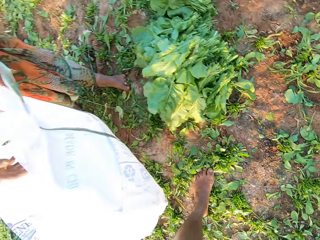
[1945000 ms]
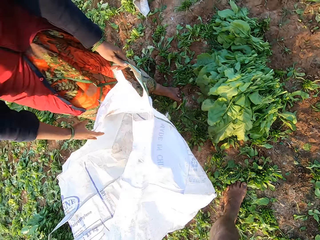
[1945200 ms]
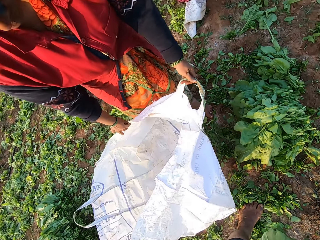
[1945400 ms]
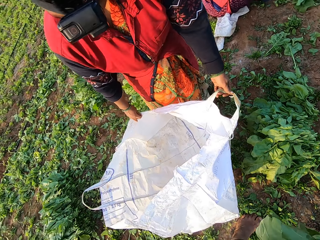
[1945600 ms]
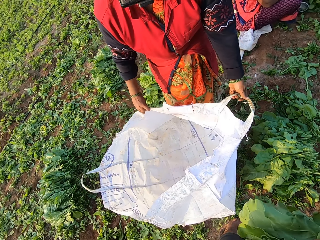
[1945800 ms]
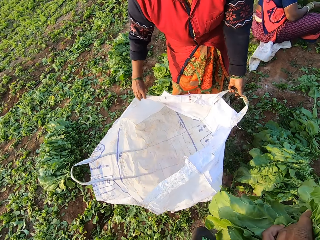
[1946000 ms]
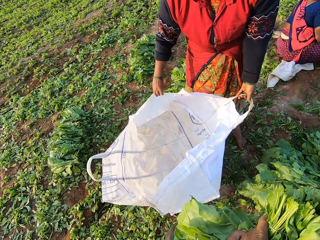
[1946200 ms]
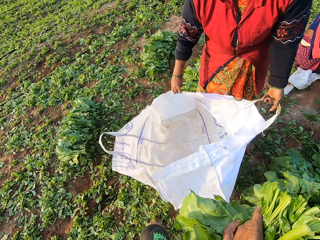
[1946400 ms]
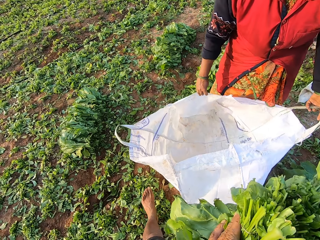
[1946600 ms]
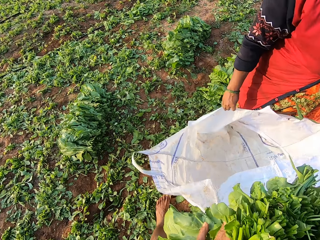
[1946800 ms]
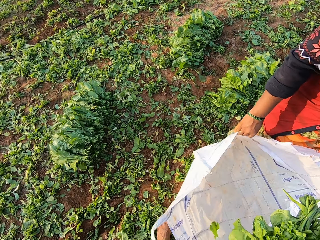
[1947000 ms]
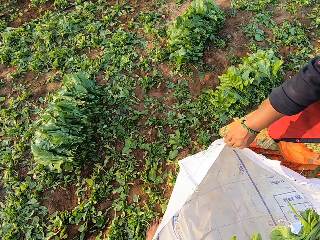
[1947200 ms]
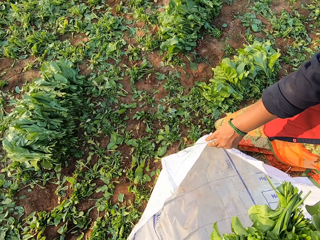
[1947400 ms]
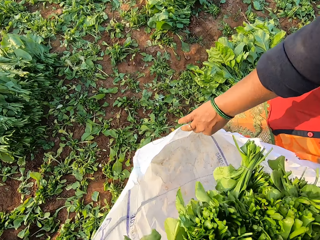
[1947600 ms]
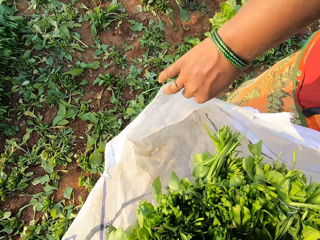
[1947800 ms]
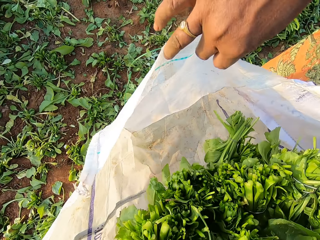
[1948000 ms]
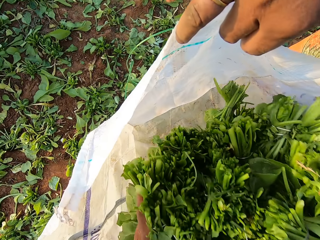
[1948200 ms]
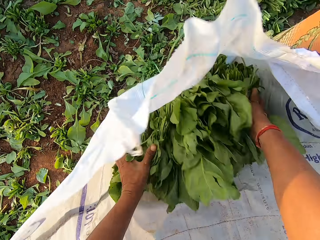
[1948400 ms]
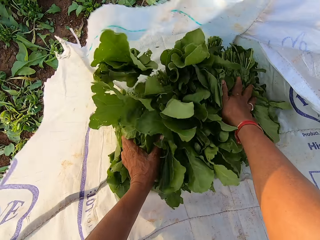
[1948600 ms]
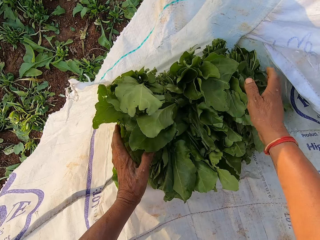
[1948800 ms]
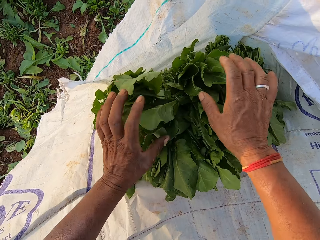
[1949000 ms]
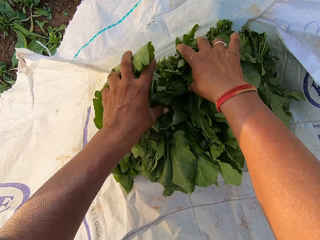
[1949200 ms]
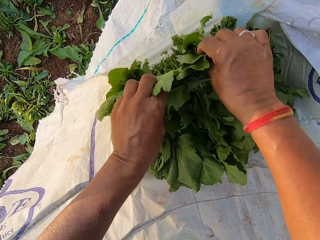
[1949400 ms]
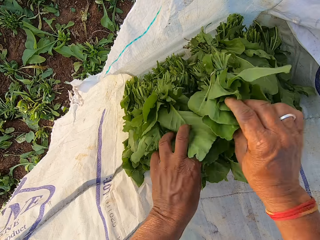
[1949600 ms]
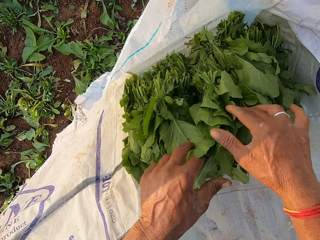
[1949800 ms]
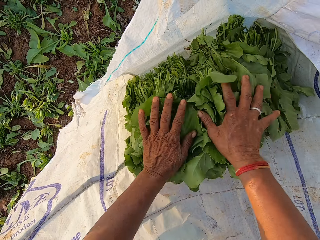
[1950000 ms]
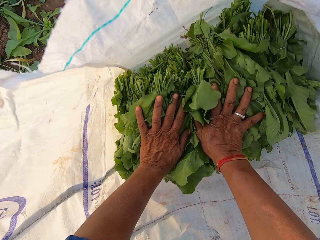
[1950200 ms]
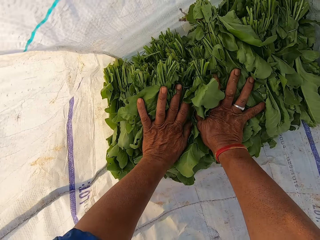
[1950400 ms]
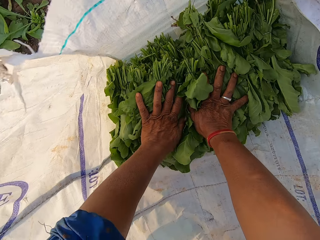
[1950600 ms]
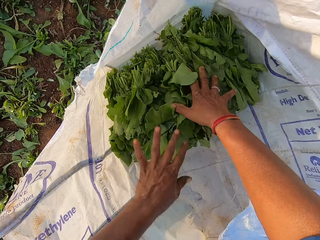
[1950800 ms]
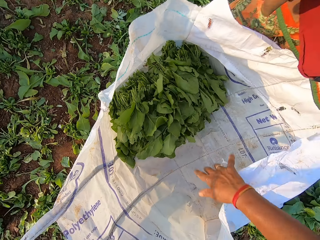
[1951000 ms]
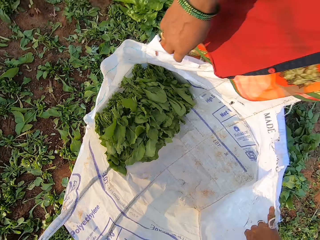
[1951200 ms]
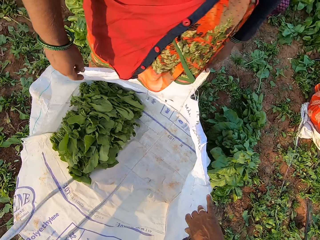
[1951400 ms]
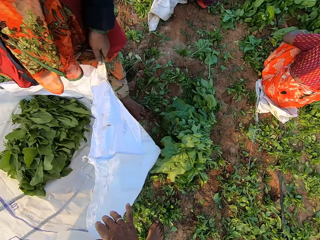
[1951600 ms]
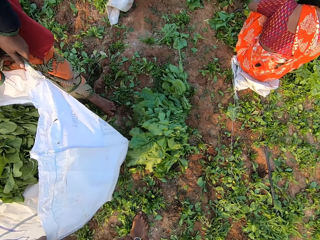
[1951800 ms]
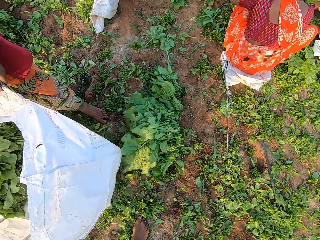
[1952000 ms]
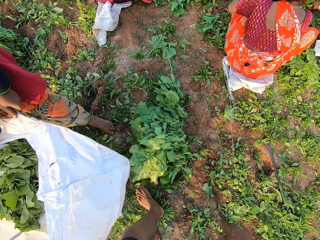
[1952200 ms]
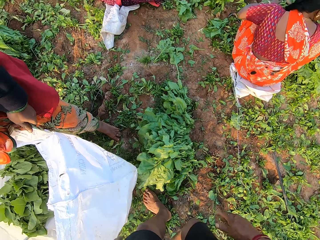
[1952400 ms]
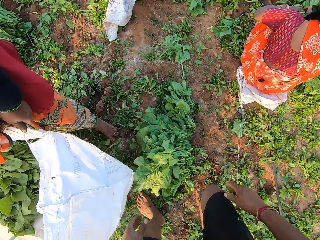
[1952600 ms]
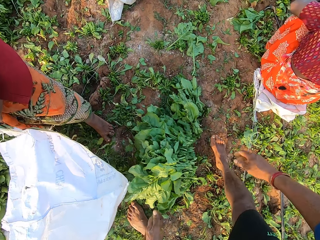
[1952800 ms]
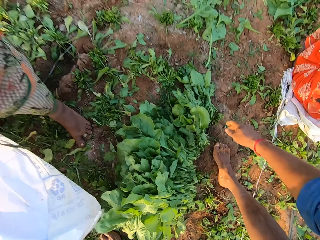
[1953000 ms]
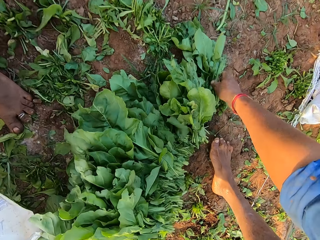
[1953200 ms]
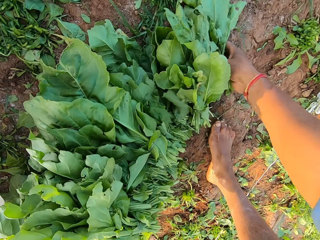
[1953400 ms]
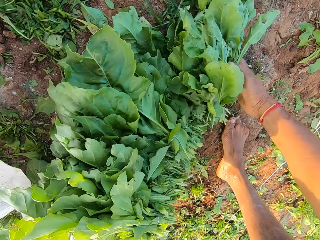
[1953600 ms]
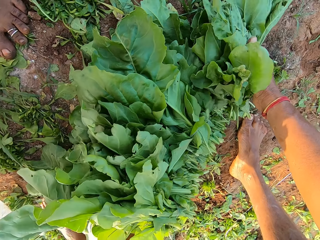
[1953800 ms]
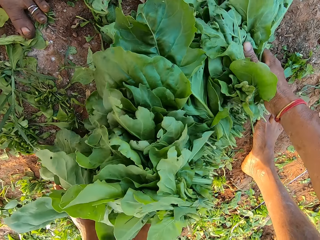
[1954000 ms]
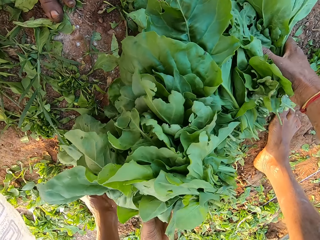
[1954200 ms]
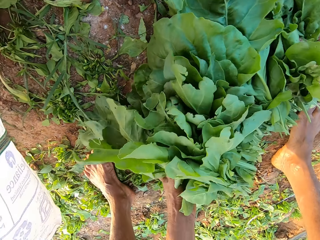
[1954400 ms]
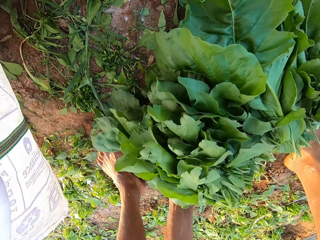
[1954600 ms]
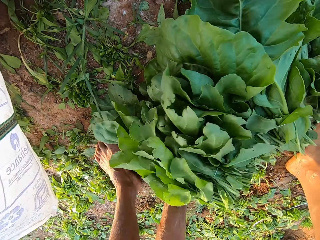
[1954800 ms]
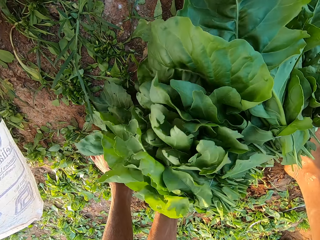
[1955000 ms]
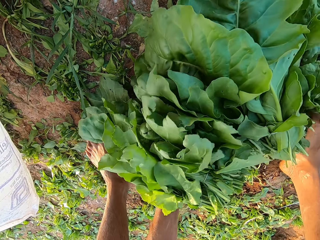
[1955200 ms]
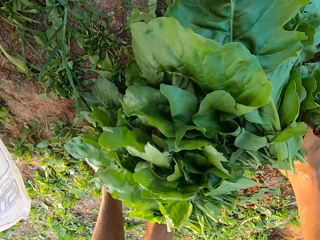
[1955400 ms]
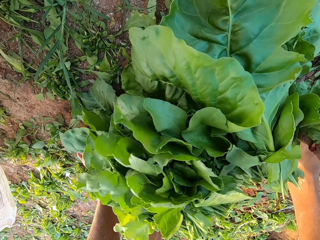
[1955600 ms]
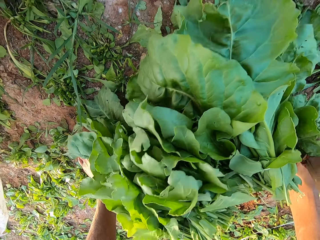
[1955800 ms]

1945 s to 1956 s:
The camera wearer drops the bunch of vegetables or green vegetables in the sack with his hands. He picks up the bunch of vegetables in the sack with his hands. He drops the bunch of vegetables in the sack with his hands. He presses the bunch of vegetables in the sack with his hands. He picks the green vegetables from the ground. He packs the bunch of vegetables on the ground with his hands.

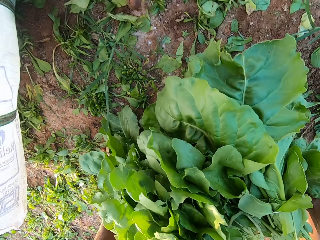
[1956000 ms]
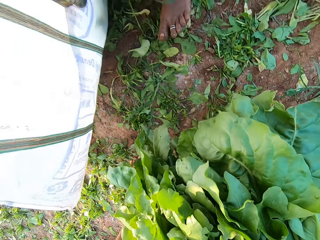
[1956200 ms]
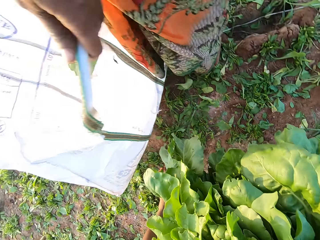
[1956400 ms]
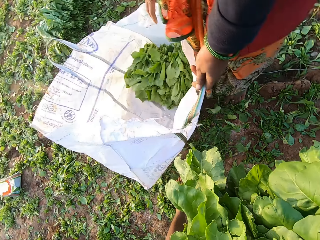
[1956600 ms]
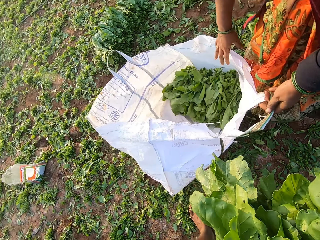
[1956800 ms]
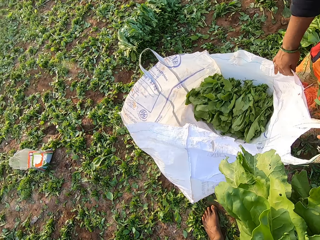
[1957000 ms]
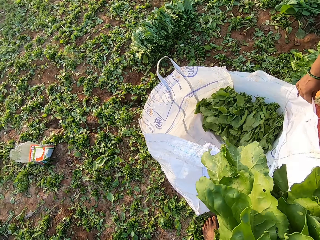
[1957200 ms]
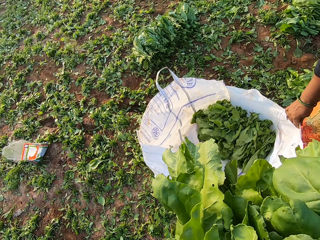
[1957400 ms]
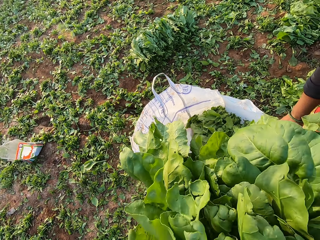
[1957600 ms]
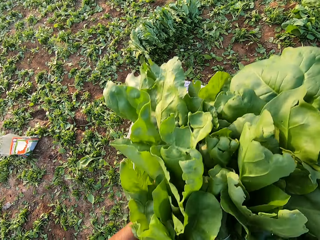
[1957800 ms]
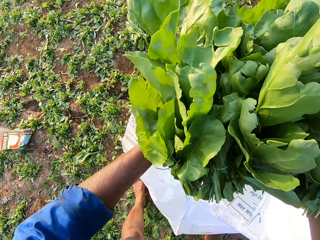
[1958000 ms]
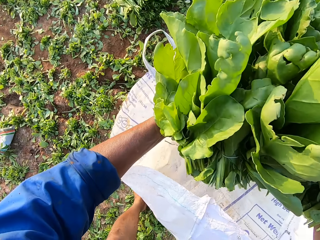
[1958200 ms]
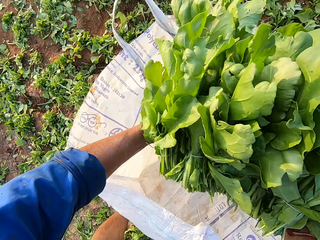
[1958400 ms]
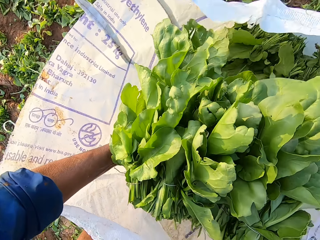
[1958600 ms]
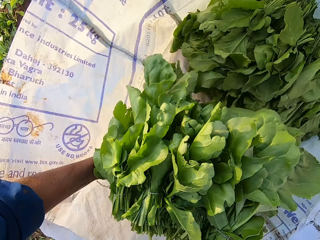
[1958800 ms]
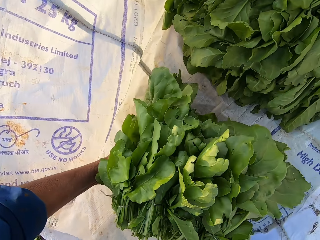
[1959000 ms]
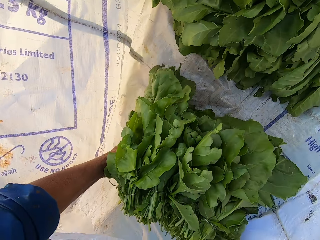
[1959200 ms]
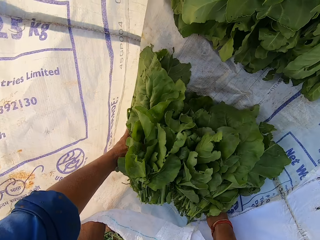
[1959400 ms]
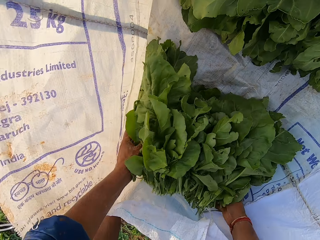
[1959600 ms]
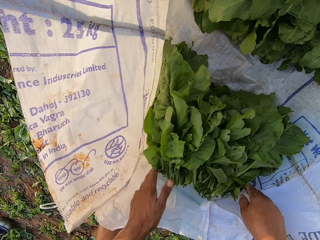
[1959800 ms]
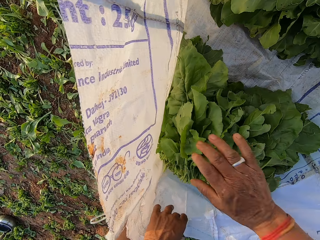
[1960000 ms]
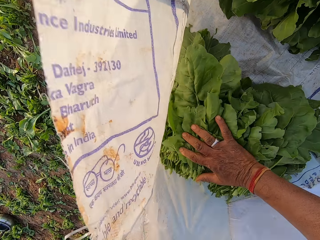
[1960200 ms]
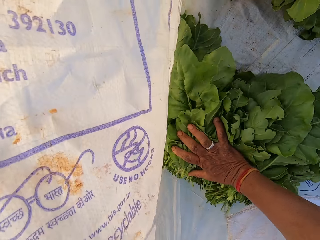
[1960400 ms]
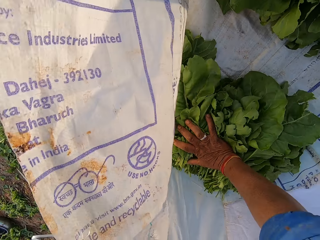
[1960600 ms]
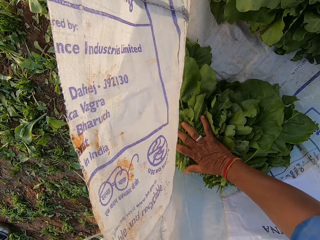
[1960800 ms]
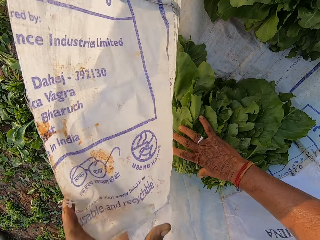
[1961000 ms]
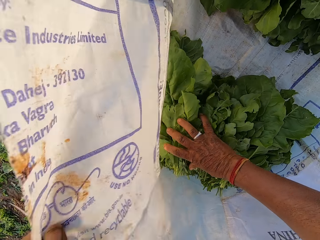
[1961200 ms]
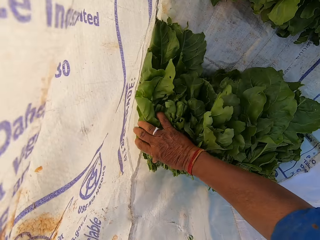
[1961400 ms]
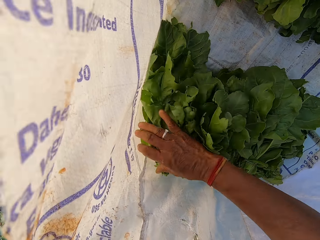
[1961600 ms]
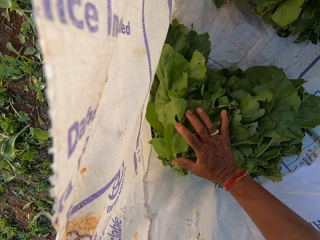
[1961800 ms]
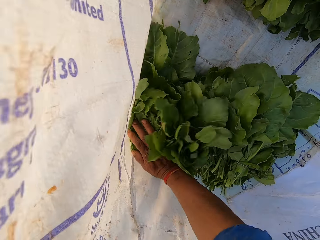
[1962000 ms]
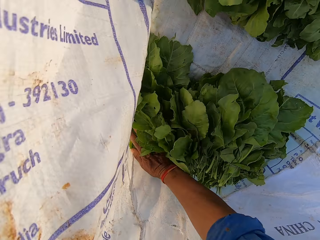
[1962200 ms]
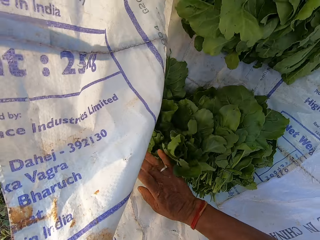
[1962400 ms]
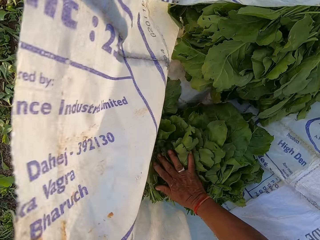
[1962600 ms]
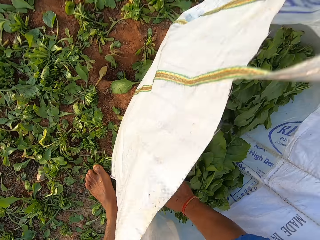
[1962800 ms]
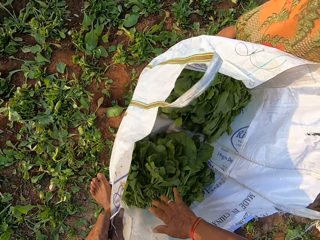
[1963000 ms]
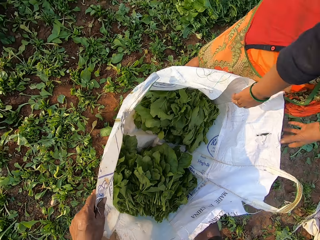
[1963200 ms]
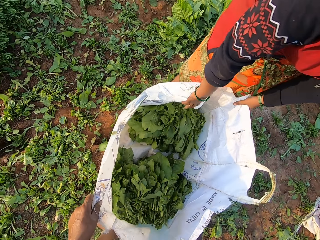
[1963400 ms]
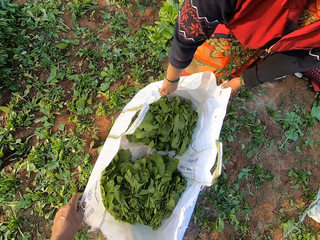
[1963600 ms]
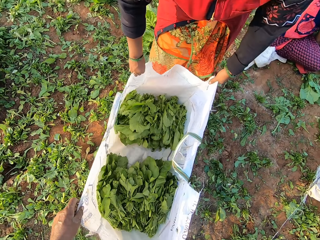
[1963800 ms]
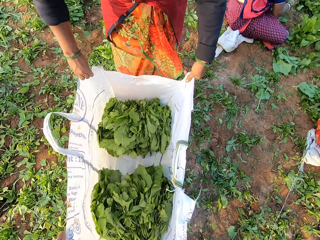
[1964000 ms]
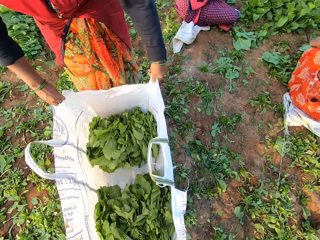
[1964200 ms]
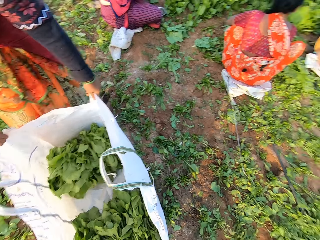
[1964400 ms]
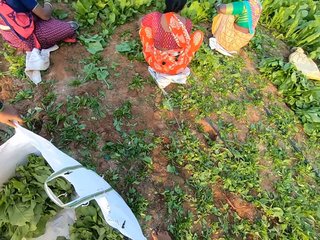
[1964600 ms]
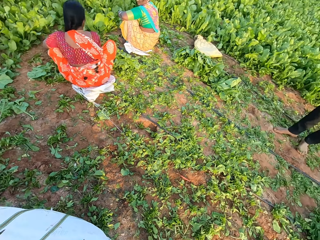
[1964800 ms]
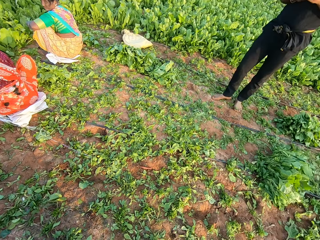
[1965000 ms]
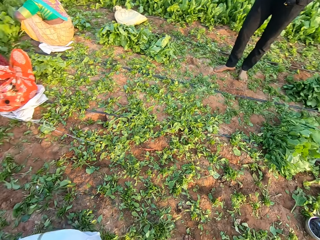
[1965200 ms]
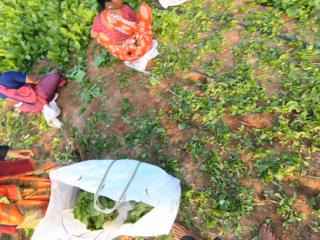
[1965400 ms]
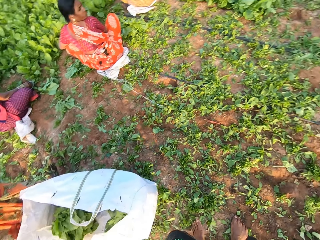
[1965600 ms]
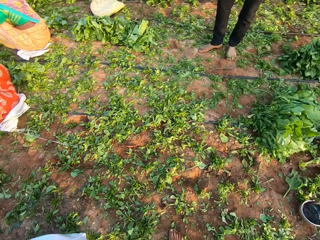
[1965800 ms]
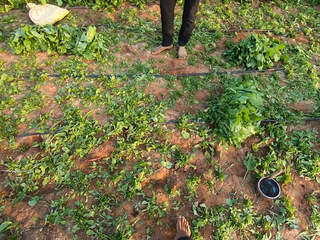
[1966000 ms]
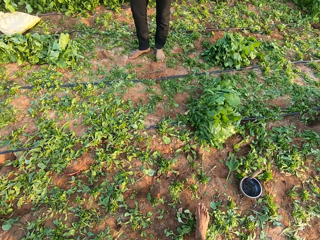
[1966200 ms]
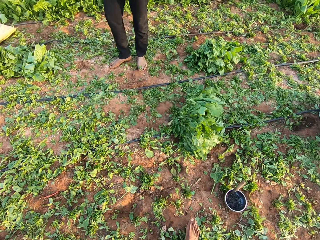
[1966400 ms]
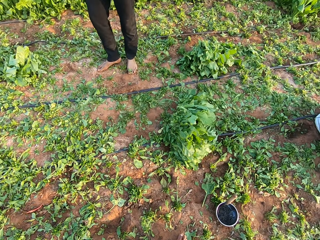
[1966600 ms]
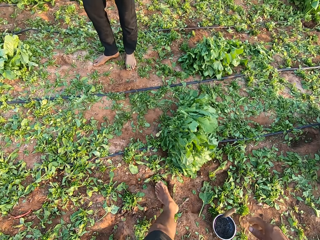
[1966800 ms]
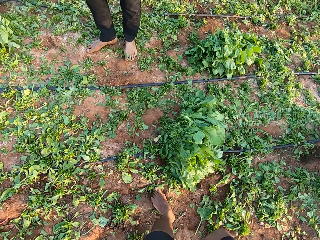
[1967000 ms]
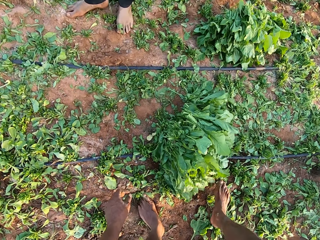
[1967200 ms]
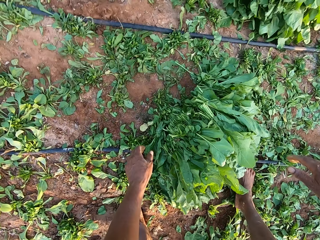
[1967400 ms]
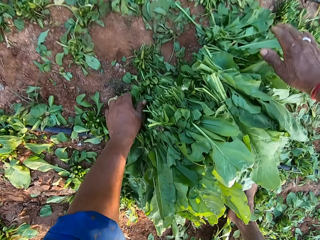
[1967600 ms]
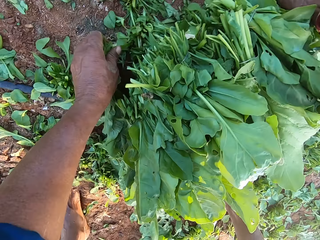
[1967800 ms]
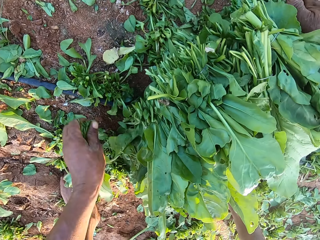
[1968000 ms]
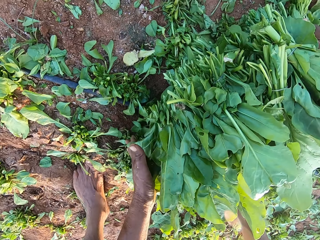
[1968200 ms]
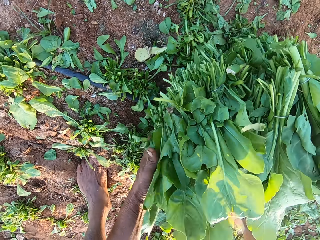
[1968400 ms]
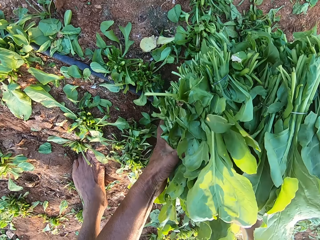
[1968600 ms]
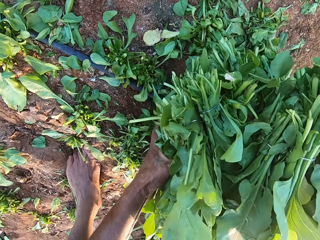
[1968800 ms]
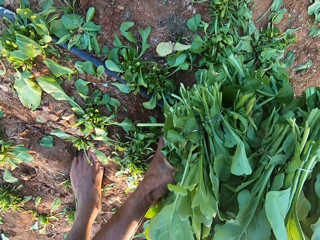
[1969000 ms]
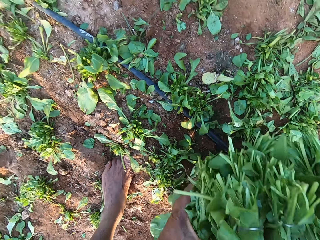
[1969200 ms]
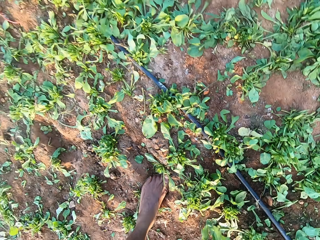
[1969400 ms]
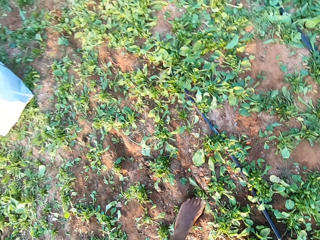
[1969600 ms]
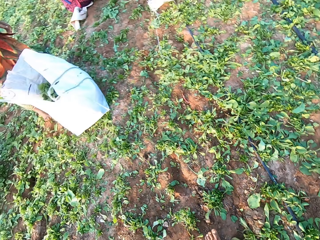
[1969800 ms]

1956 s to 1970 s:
The camera wearer picks up the bunch of vegetables or green vegetables from the ground with his hands. He drops the bunch of vegetables in the sack with his hands. He presses the bunch of vegetables in the sack with his right hand. He holds the sack on the ground with his left hand. The woman holds the sack on the ground with her hands. The camera wearer looks around the garden. He picks the green vegetables from the ground. He packs the bunch of vegetables on the ground with his hands.
